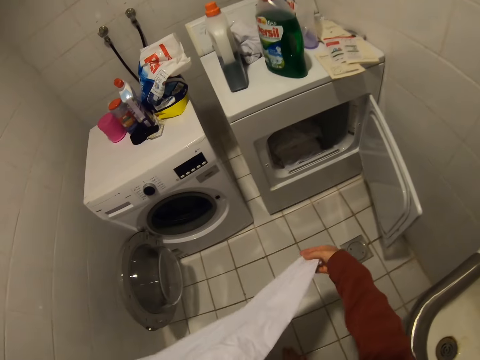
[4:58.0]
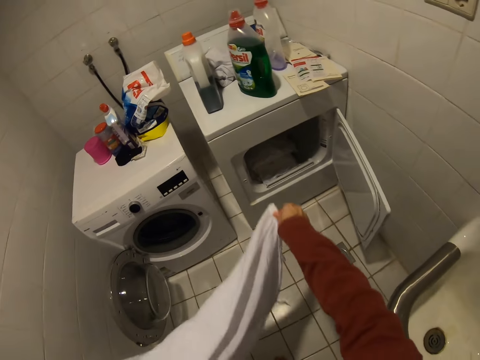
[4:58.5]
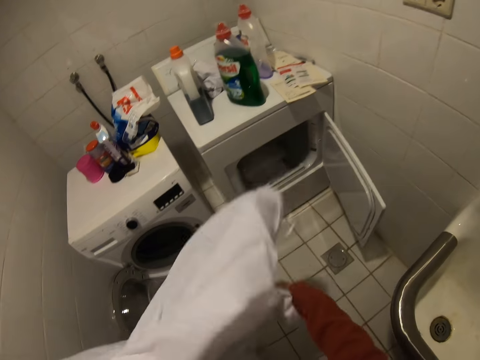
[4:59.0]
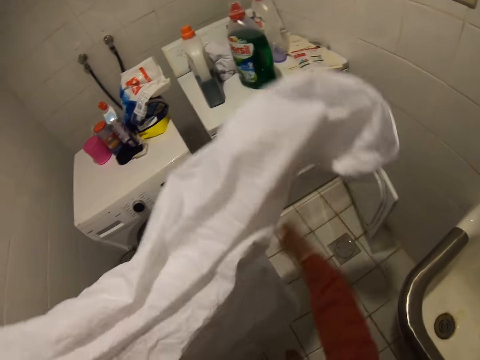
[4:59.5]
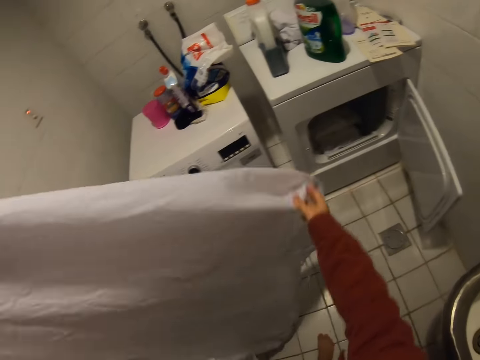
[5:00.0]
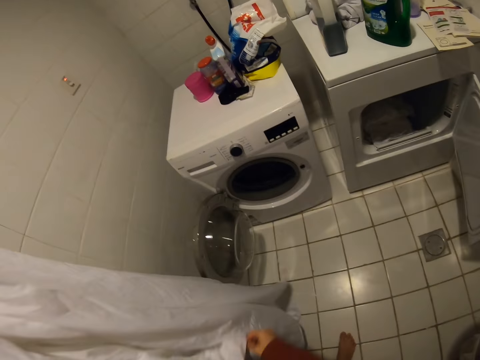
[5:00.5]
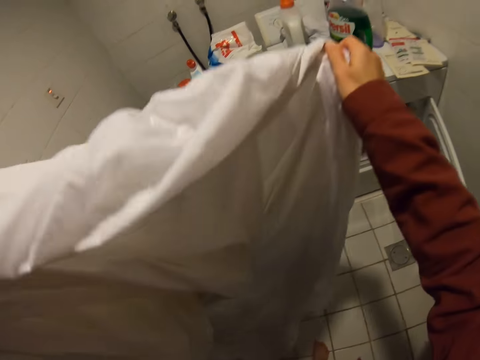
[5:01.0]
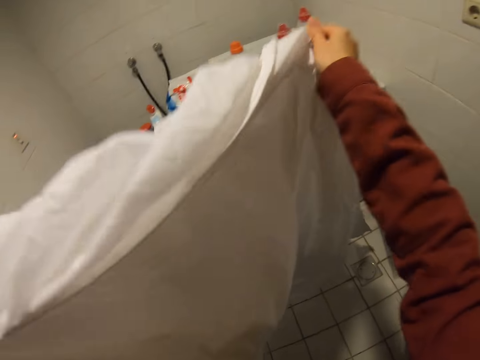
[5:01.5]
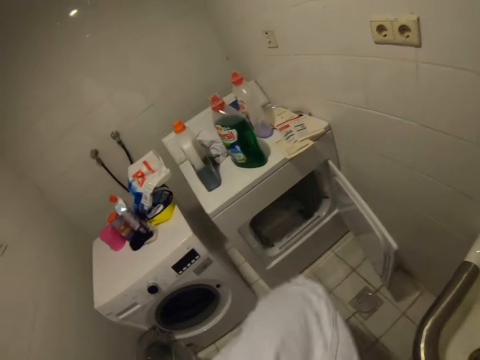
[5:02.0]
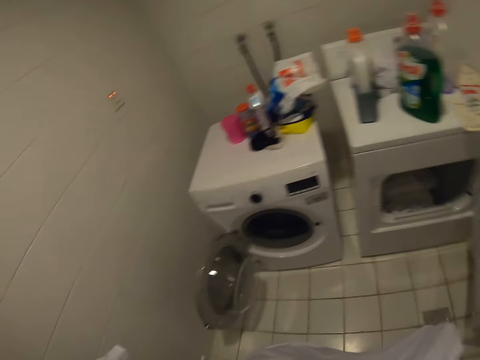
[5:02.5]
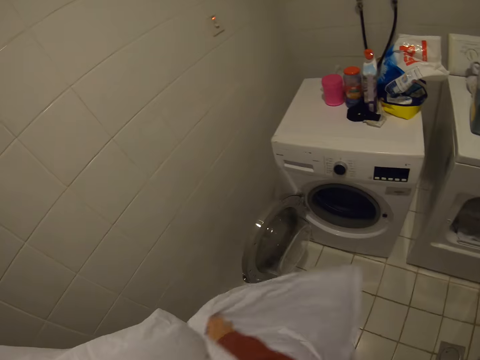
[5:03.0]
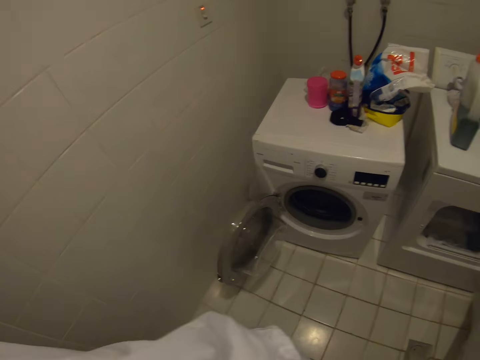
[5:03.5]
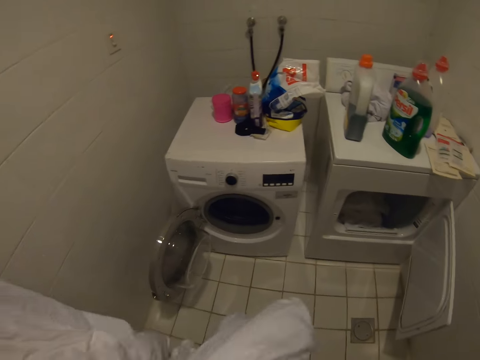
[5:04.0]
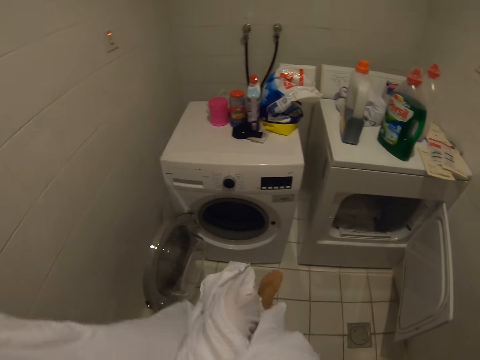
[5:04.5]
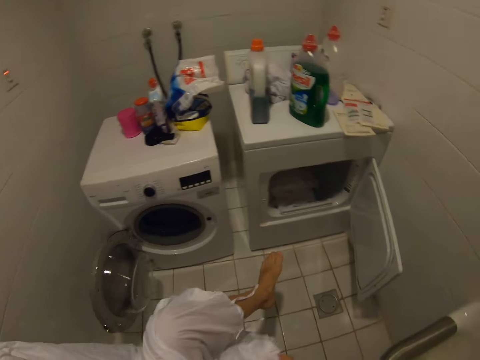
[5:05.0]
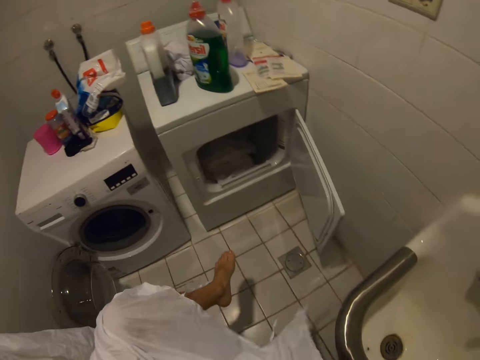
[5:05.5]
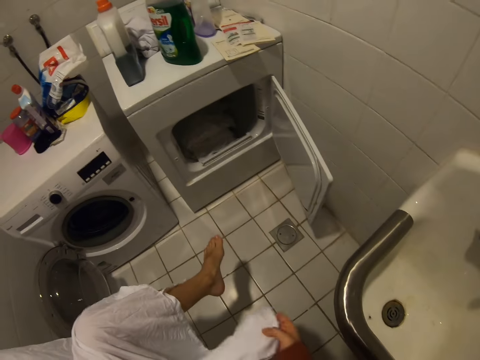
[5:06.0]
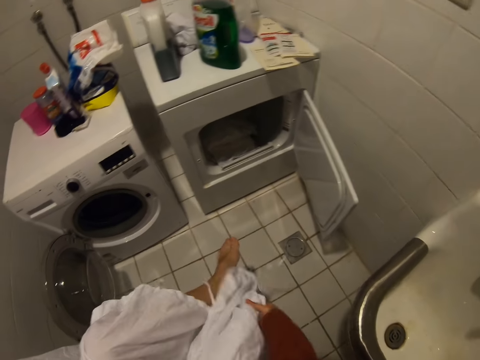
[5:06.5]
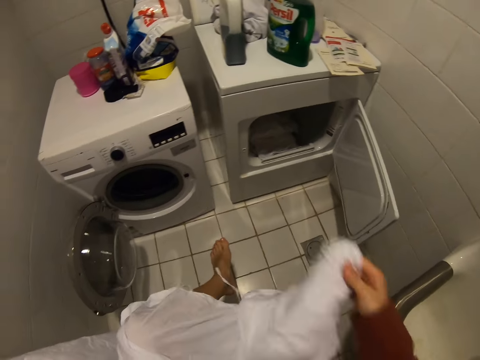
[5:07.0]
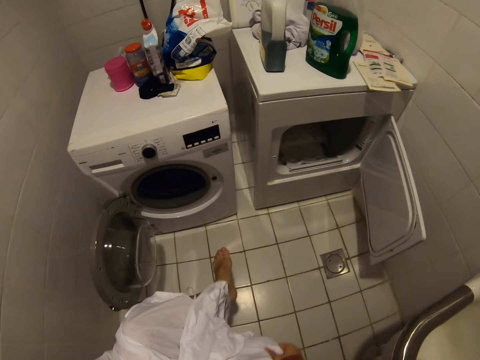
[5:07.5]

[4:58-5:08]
The camera wearer raises the leg.

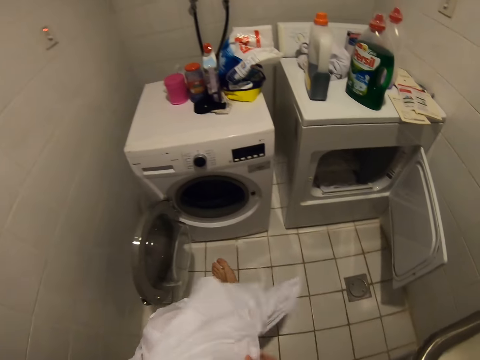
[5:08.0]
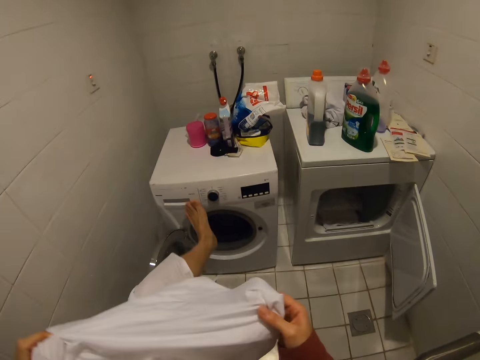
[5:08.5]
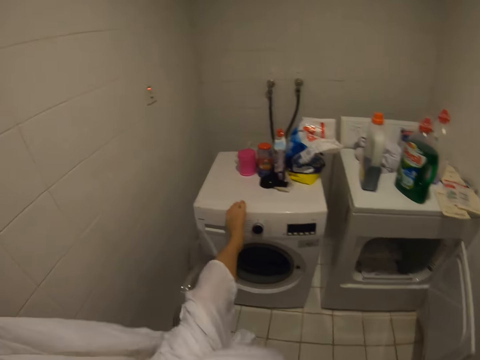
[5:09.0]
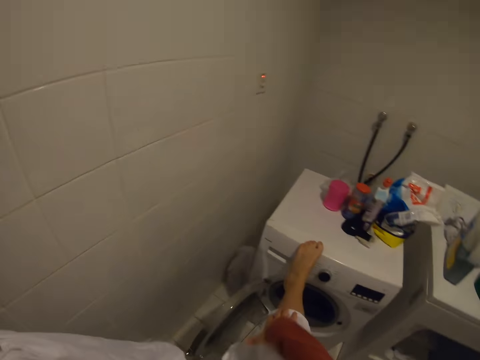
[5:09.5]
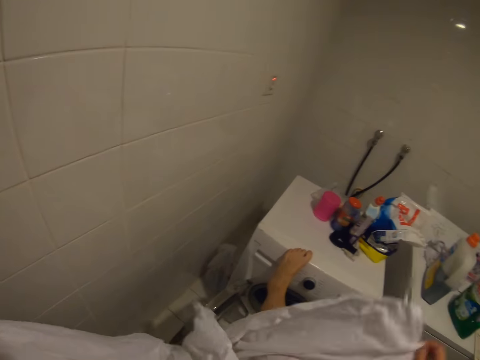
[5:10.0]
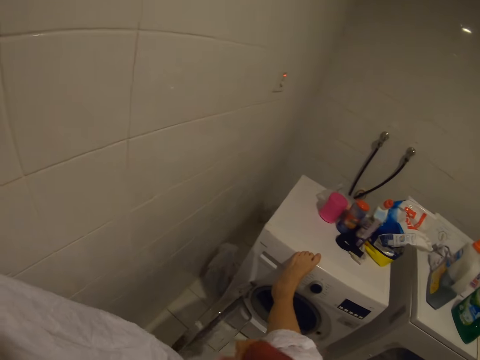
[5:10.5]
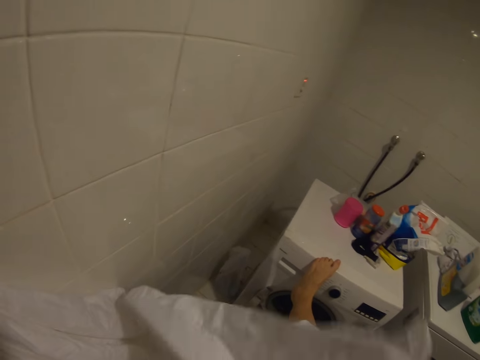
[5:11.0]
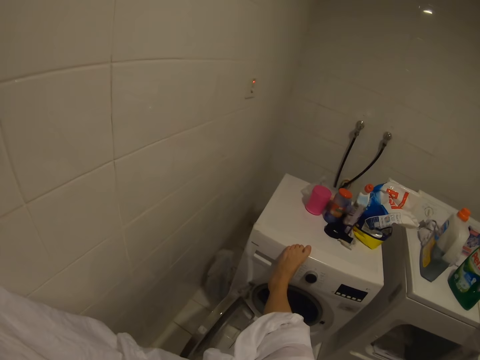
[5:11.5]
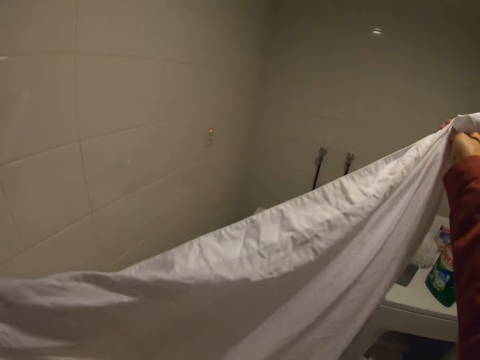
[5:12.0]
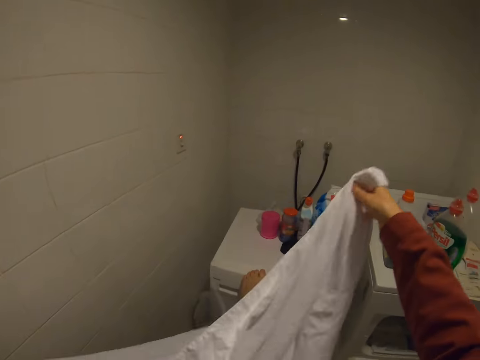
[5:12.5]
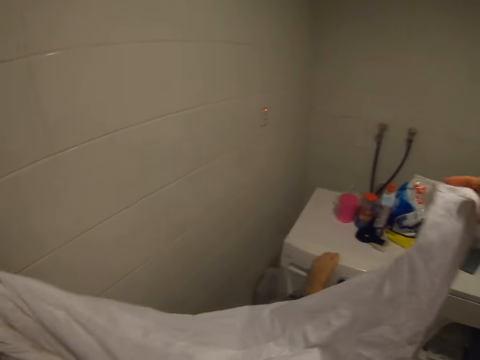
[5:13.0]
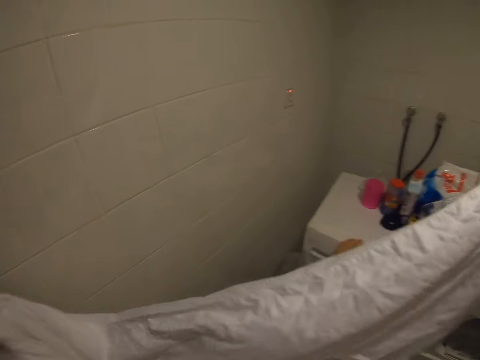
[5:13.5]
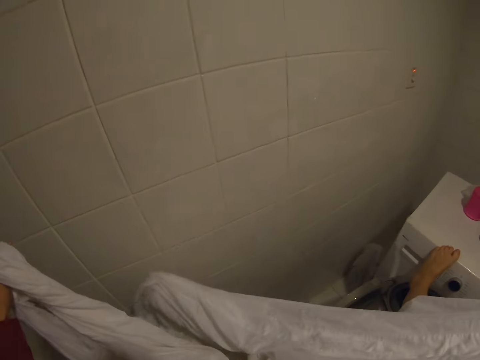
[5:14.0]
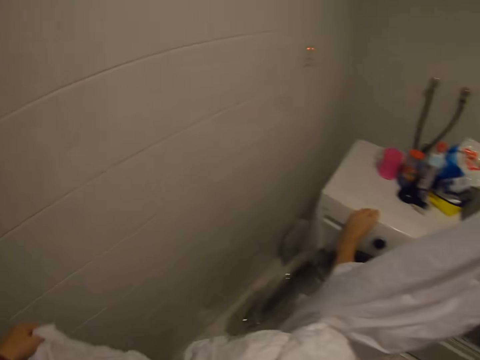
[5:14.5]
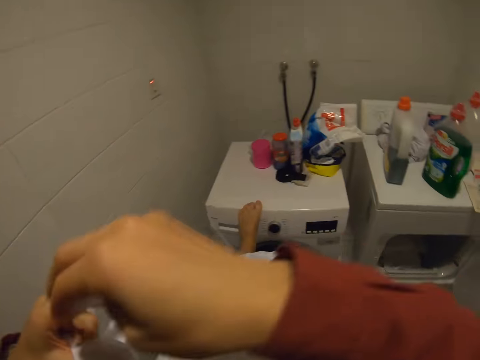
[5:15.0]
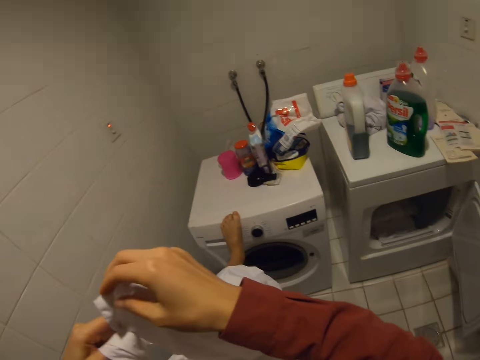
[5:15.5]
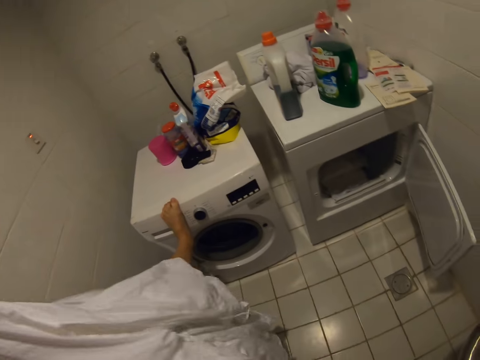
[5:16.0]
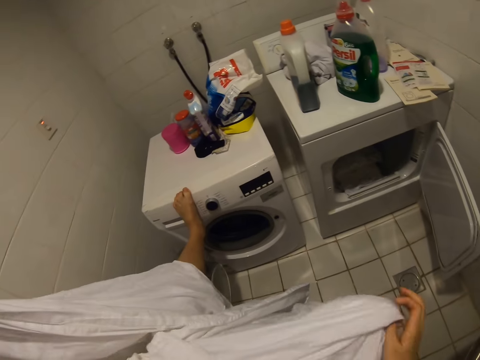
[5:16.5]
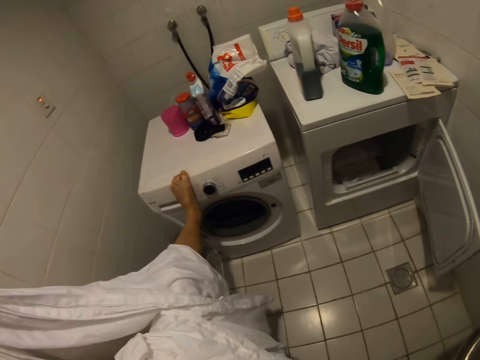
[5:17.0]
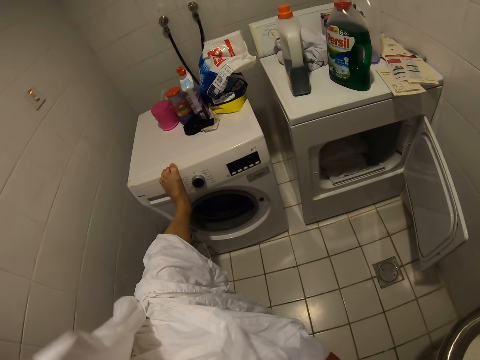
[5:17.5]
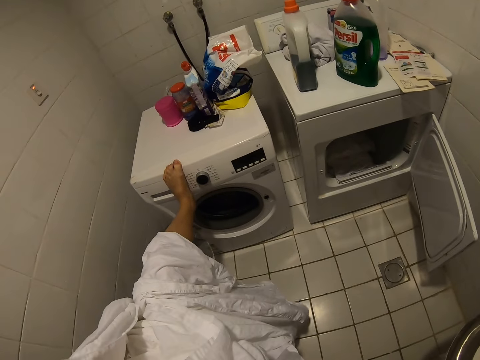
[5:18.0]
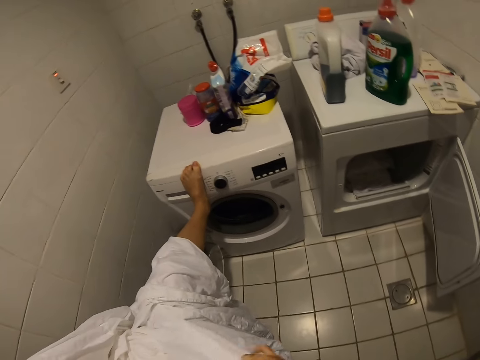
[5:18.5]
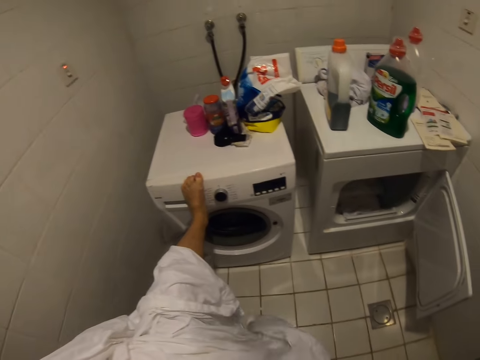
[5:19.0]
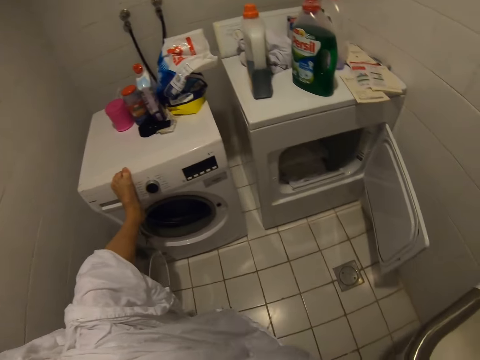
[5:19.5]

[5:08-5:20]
The camera wearer steps on the washing with the leg. They step on the washing machine.

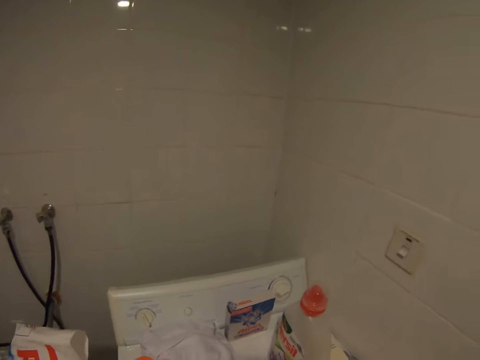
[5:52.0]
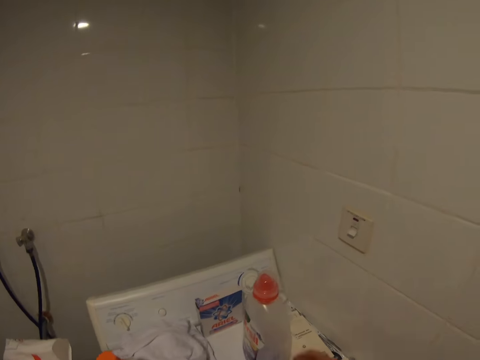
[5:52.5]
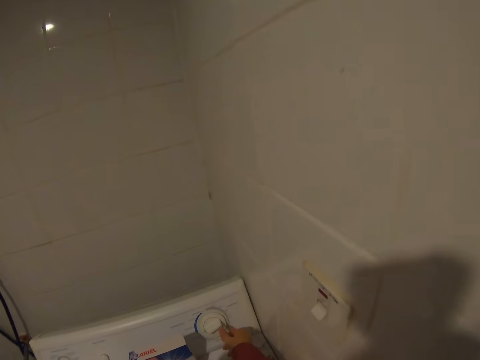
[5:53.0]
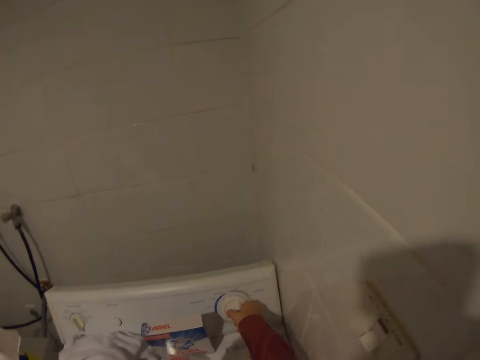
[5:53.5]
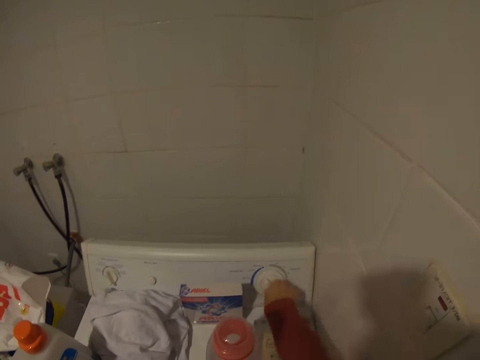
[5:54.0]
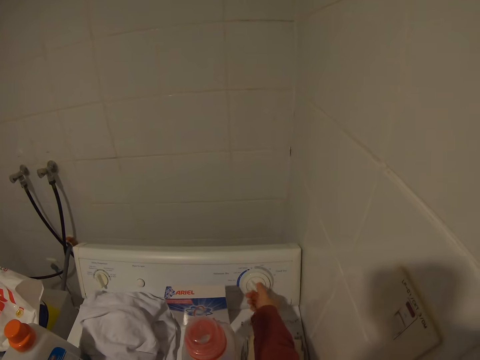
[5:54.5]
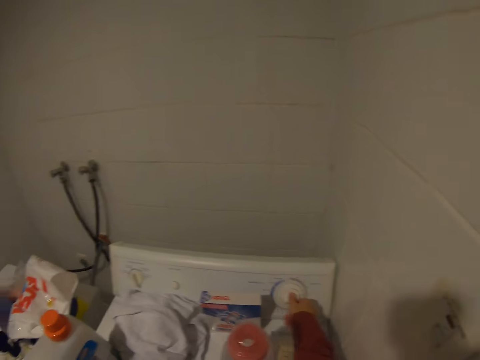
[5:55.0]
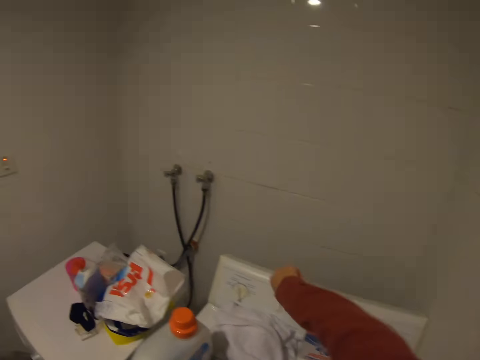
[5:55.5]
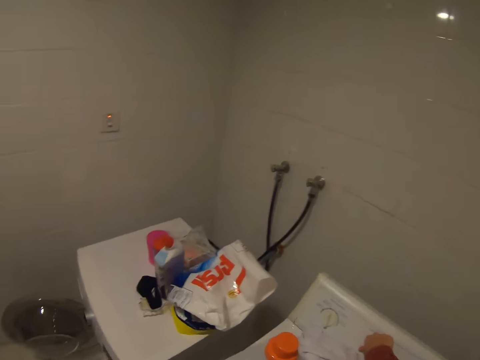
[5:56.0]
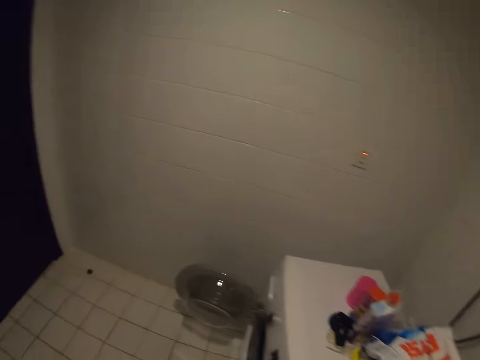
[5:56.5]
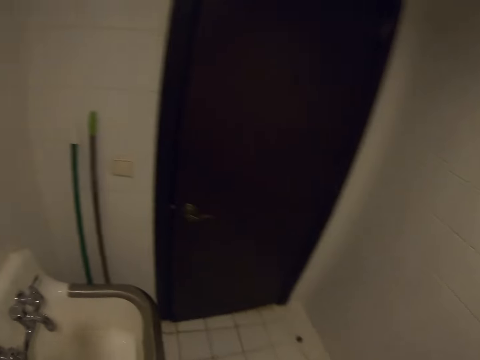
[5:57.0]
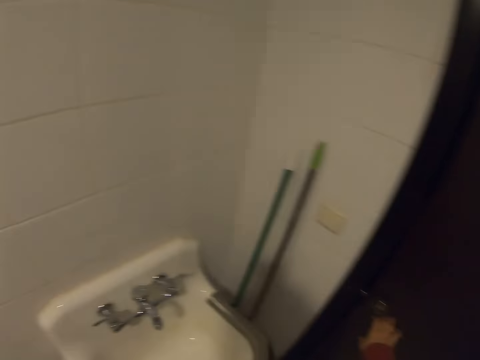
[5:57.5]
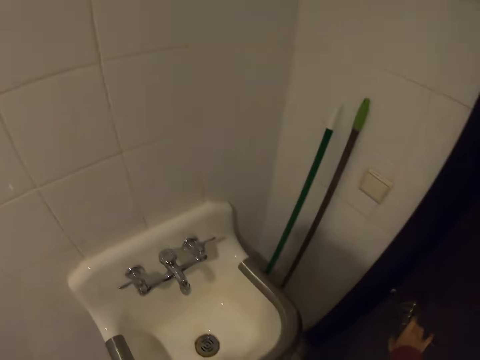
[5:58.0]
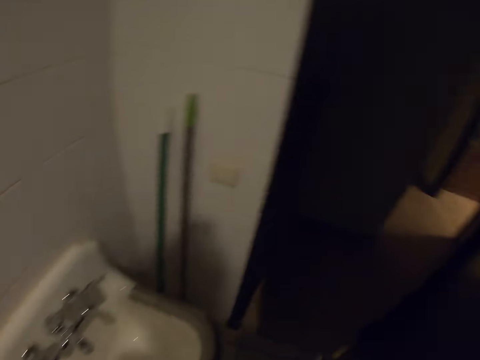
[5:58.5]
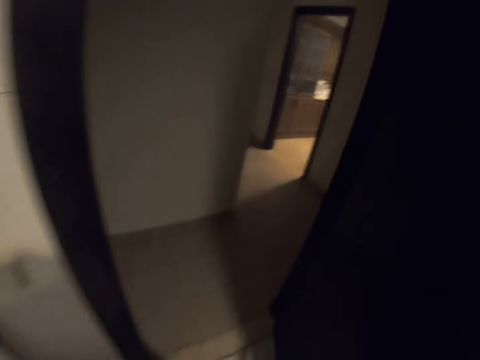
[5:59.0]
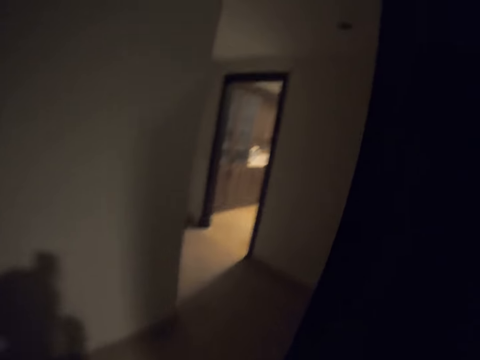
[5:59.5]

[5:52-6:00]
The camera wearer operates the dryer machine. They turn off the washing machine. They open the door.
